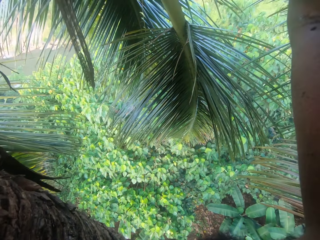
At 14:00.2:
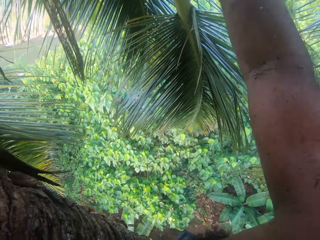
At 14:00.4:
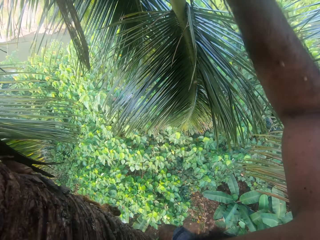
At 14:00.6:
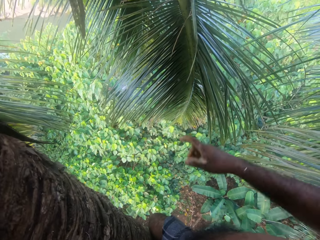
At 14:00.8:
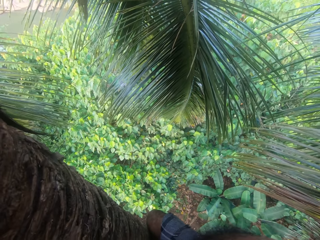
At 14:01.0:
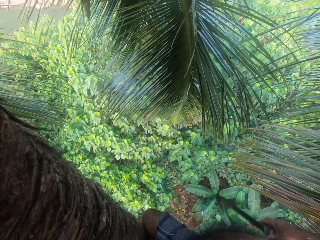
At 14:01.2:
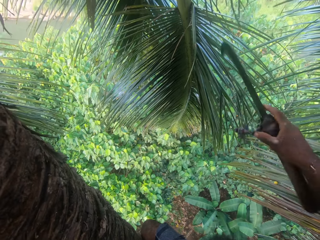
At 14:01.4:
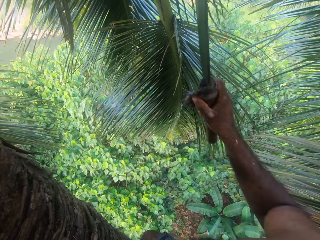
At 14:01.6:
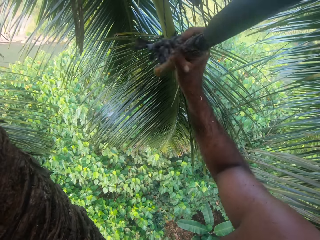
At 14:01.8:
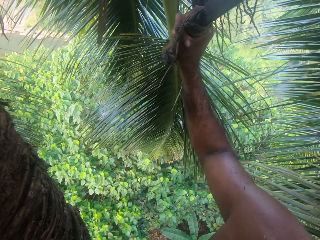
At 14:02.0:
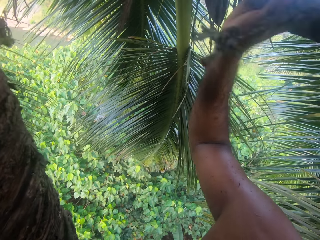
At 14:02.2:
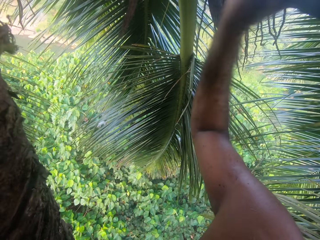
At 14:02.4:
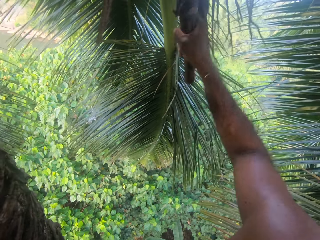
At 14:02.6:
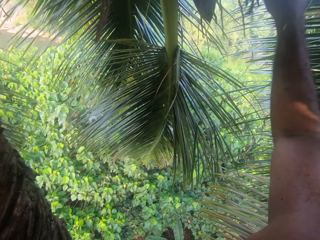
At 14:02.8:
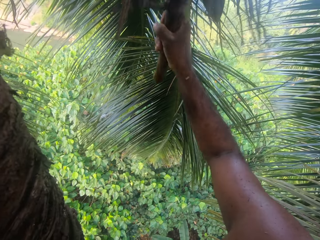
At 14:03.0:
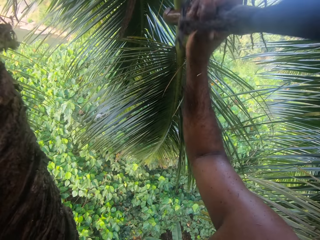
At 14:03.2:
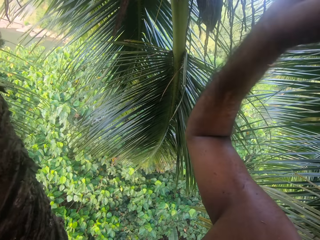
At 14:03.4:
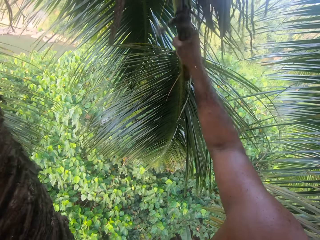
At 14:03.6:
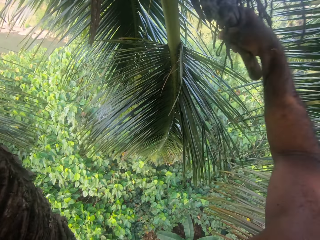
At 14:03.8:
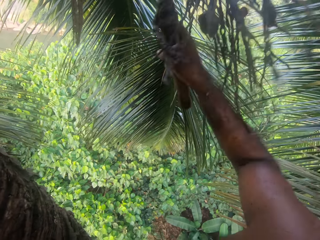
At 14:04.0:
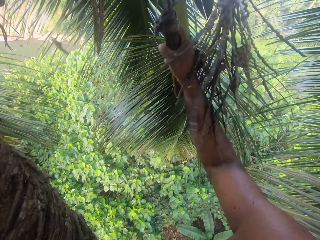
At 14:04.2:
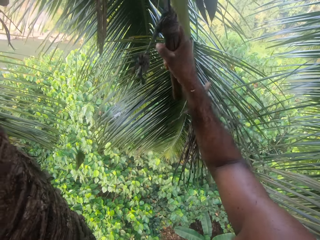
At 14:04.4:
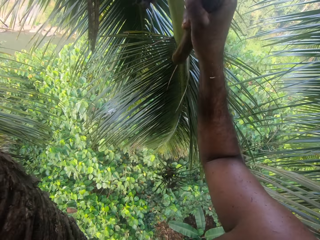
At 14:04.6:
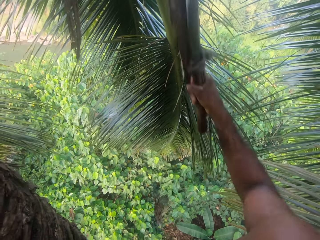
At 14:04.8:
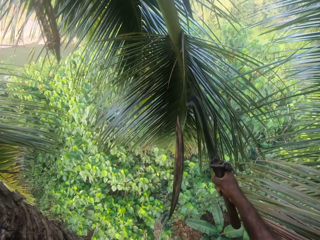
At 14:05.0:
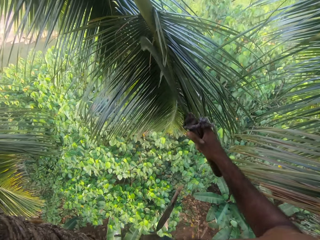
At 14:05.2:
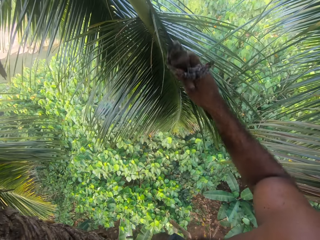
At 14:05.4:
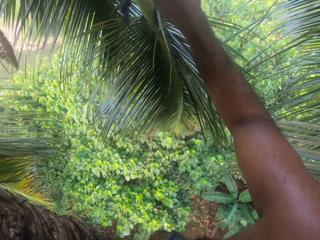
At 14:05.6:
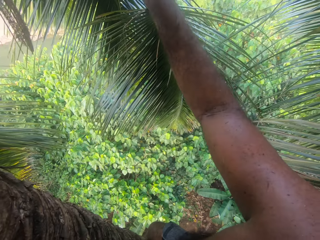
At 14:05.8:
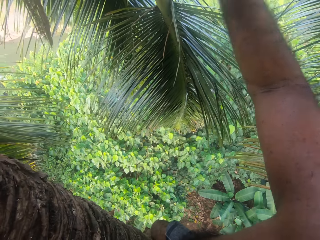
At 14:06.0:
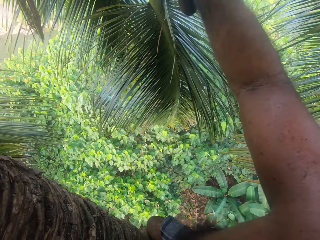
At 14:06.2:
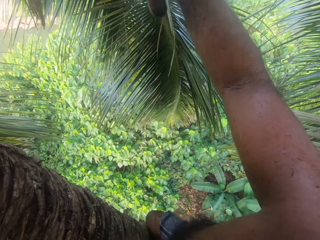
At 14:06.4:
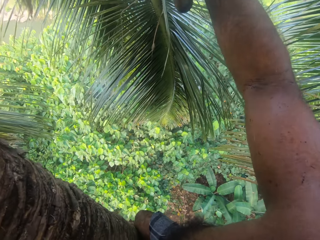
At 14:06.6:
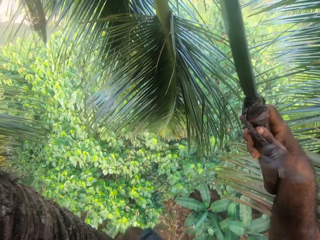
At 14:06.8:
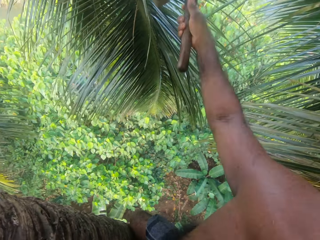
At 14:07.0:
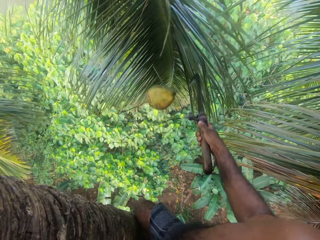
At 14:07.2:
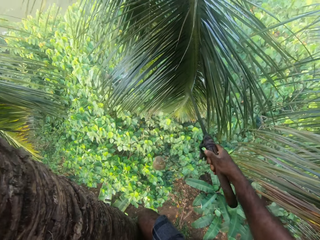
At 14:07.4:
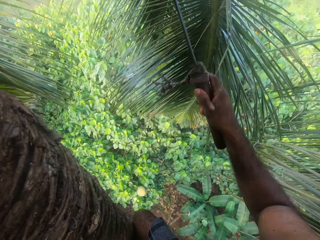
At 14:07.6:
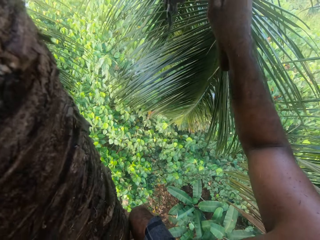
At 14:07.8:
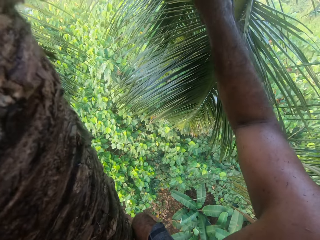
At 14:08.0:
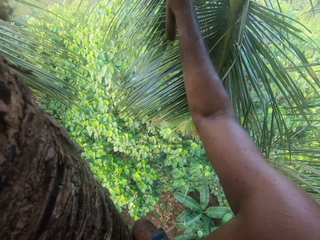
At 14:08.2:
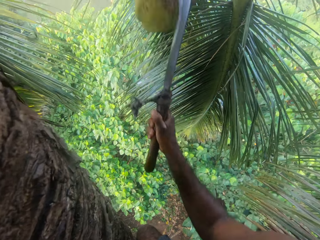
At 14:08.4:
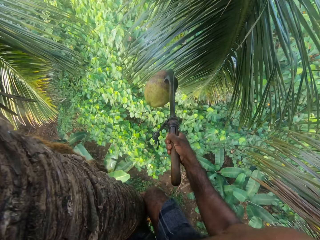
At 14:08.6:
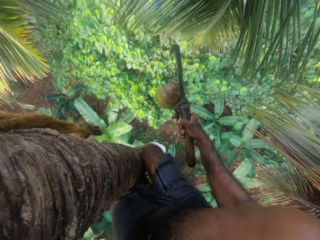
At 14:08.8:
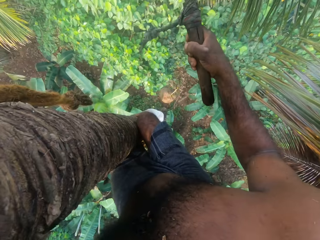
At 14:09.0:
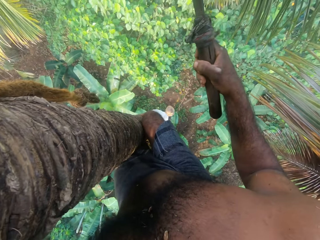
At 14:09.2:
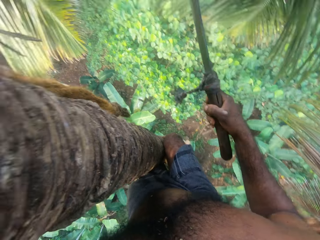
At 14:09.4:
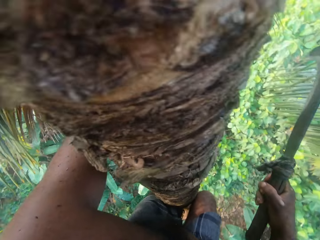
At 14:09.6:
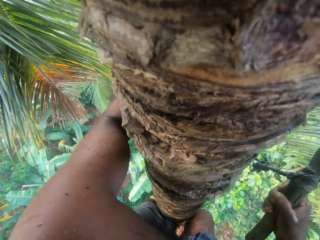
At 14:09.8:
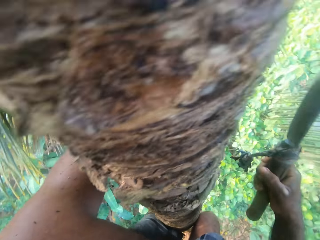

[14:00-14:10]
The camera wearer plucks out the tree branches. He raises his hand, takes the harvesting blade, harvests the coconut fruits with a knife, and cuts the branches using the harvesting blade. He cuts the coconuts.

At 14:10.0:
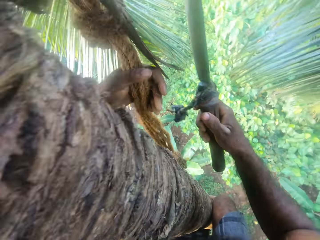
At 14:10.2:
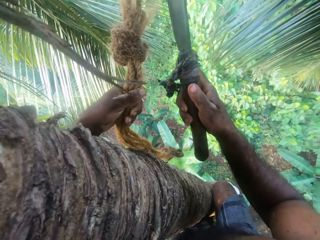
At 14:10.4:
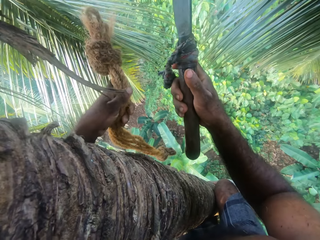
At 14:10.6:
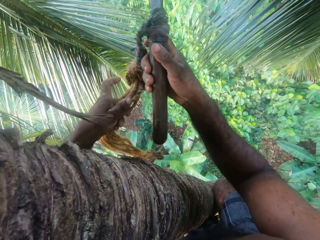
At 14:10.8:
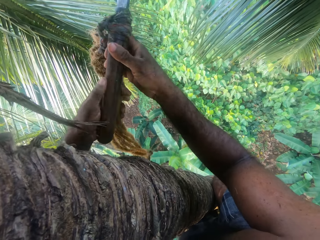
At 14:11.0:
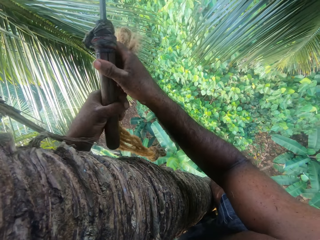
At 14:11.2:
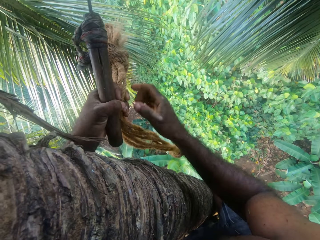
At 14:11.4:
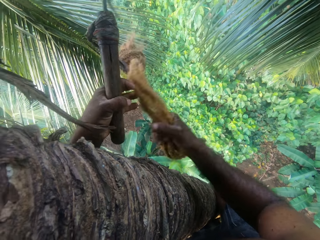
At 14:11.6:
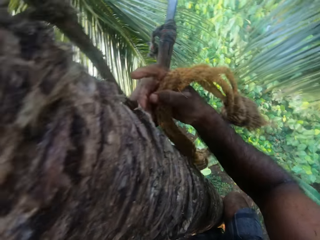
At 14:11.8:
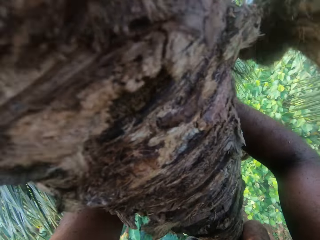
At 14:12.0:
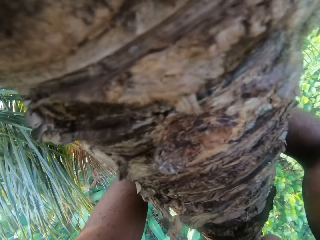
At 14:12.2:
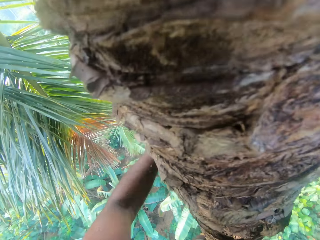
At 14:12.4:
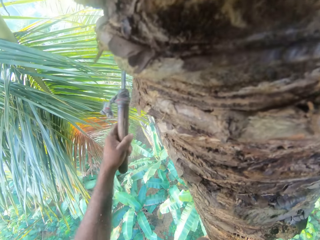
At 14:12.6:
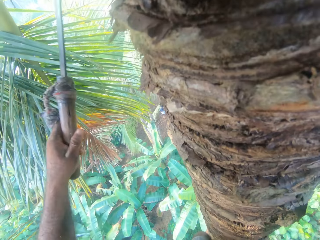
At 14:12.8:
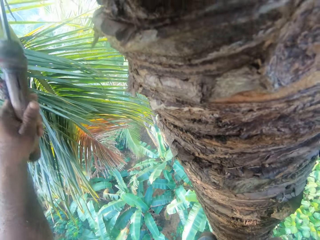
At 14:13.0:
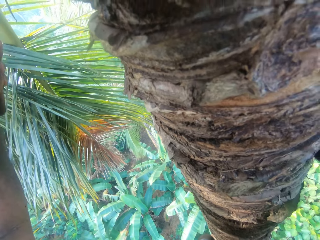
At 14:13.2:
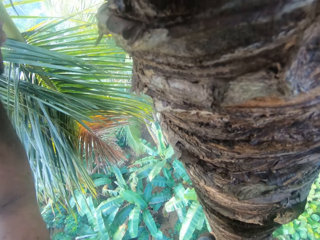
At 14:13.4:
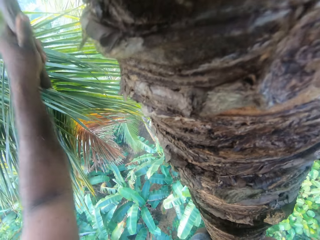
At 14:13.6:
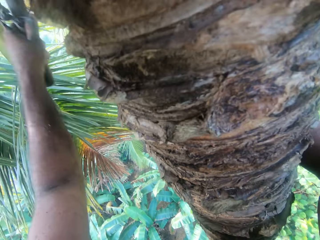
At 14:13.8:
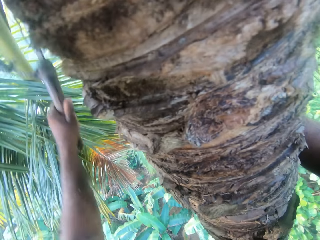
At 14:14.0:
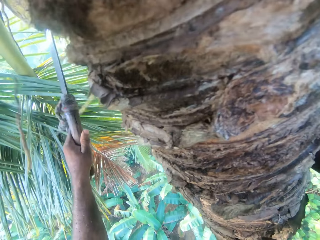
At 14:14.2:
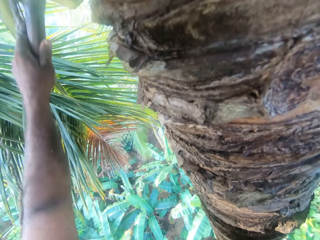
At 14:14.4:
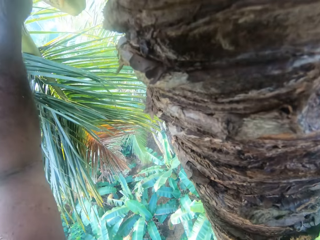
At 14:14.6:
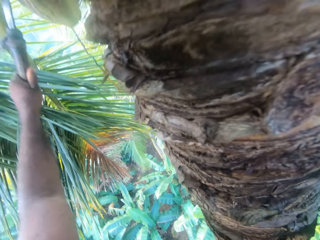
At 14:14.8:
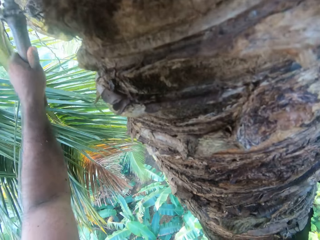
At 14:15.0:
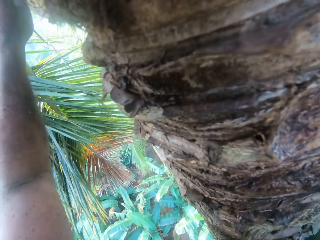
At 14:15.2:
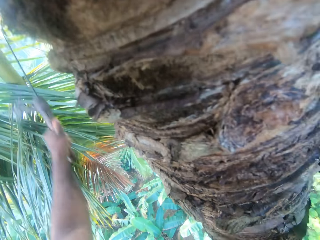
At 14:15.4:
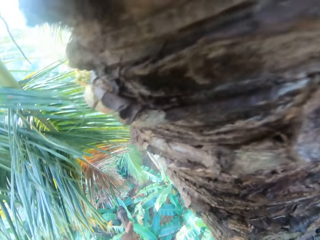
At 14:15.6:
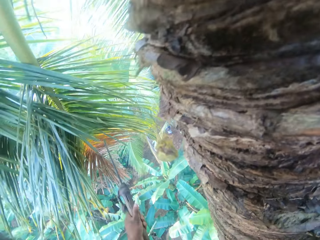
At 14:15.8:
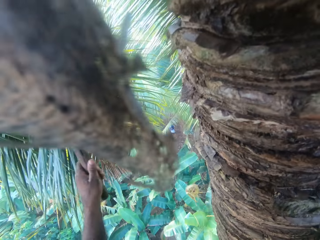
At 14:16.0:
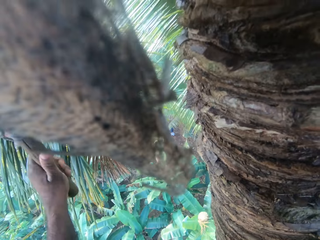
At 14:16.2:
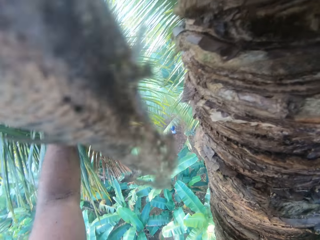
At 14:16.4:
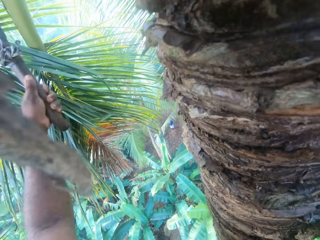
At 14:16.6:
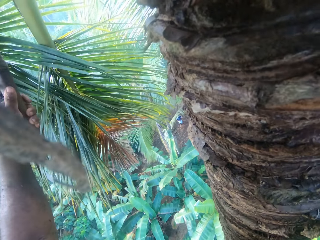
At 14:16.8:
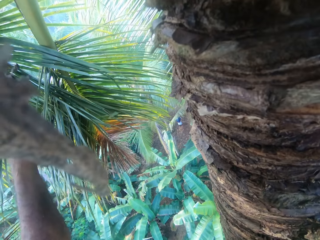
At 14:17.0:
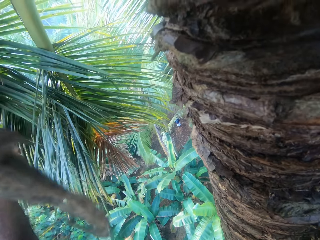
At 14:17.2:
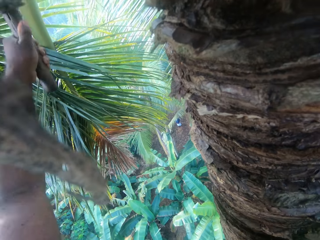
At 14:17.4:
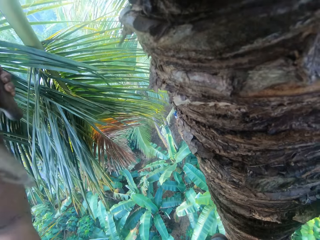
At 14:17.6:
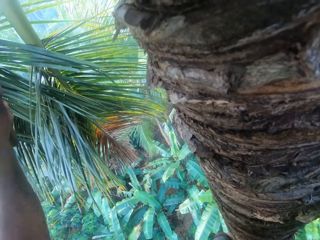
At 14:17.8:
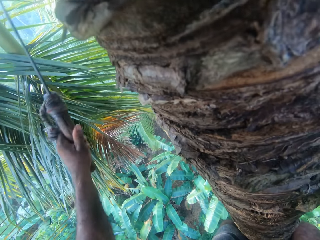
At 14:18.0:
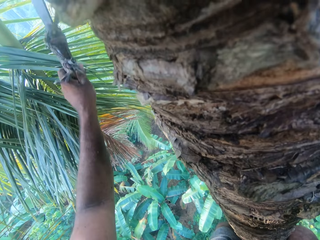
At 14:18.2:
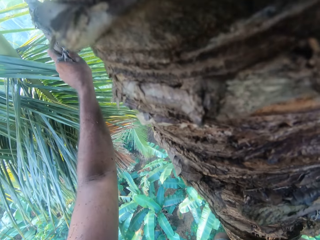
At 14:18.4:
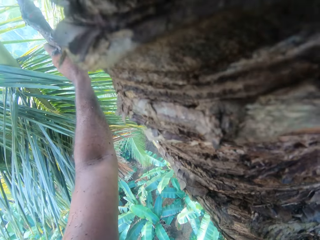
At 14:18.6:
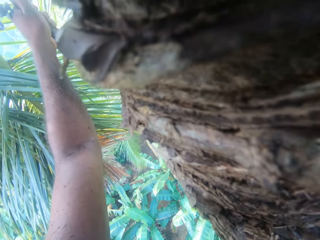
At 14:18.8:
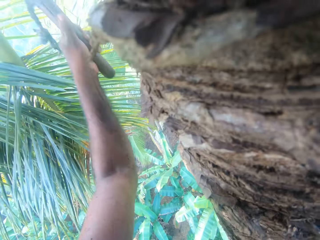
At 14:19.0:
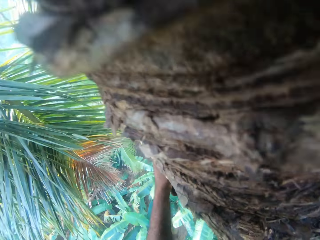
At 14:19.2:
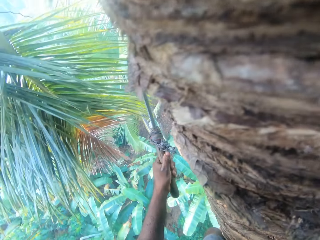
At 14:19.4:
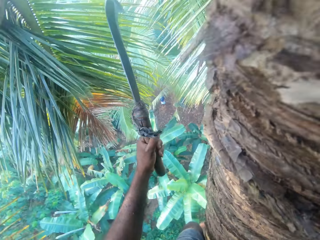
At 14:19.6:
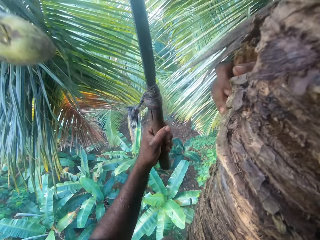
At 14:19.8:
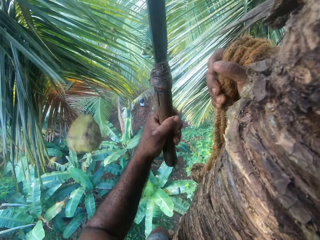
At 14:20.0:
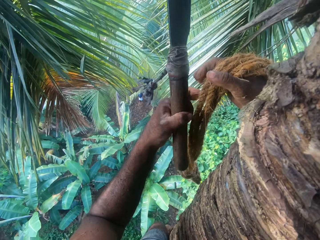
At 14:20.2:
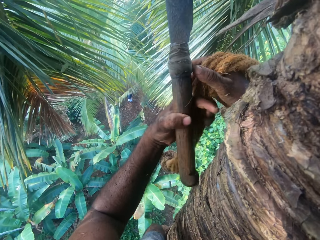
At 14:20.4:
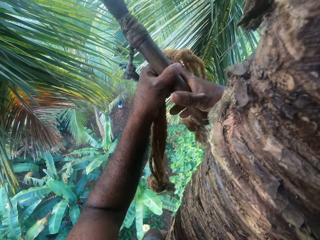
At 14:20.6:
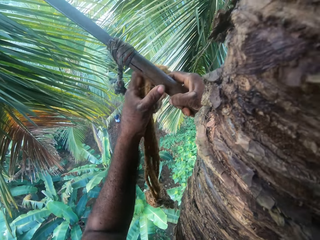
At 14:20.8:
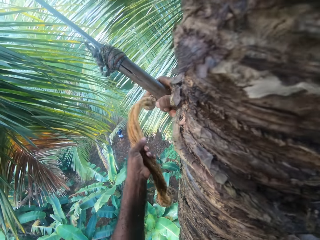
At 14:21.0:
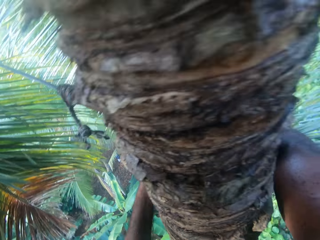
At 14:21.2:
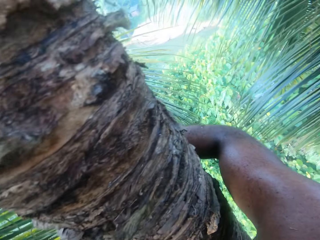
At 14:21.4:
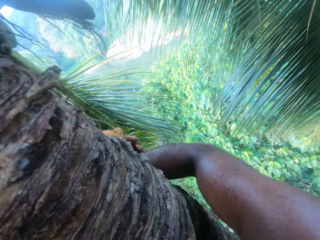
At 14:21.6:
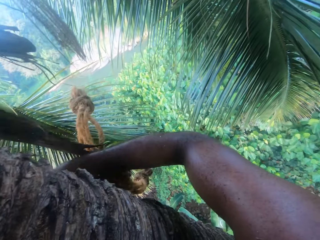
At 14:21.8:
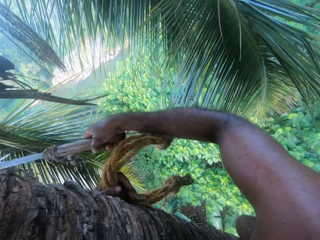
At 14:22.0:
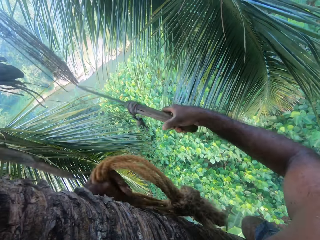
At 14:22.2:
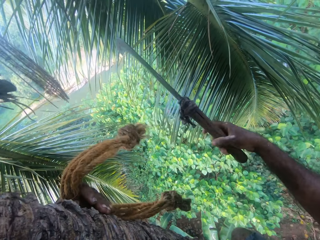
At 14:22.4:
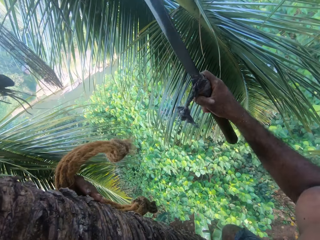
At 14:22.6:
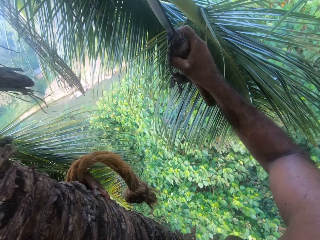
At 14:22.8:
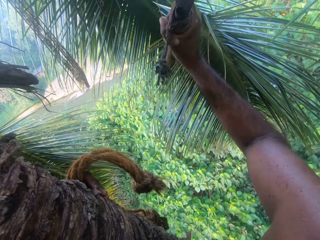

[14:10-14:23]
The camera wearer passes the knife to the left hand. They harvest the coconut fruits with the knife and pass the knife to the right hand.
